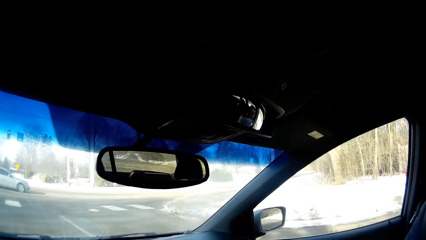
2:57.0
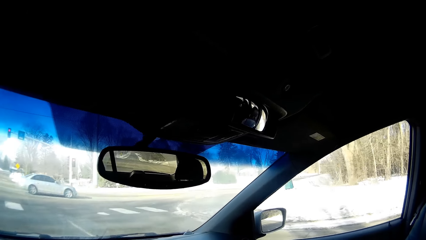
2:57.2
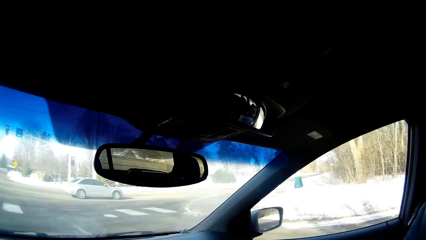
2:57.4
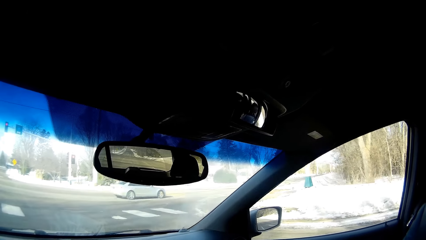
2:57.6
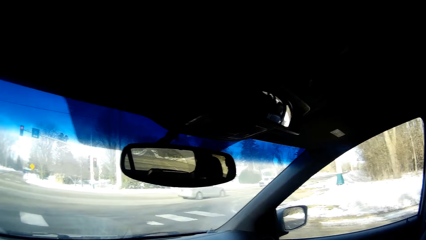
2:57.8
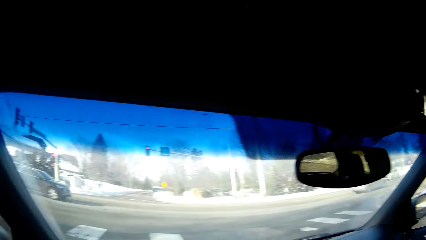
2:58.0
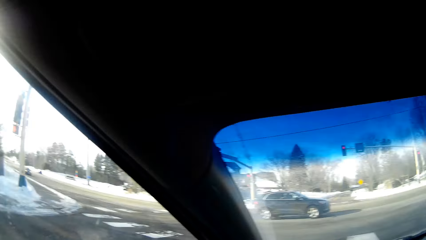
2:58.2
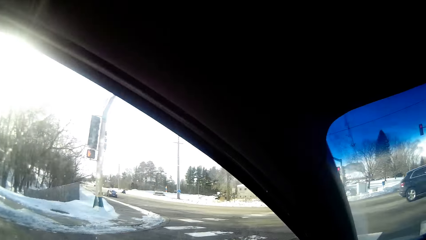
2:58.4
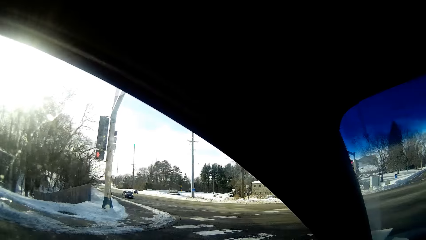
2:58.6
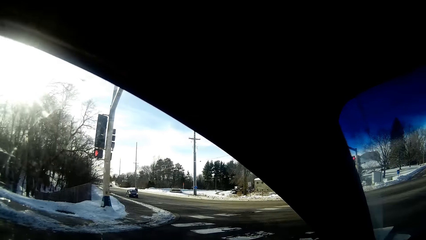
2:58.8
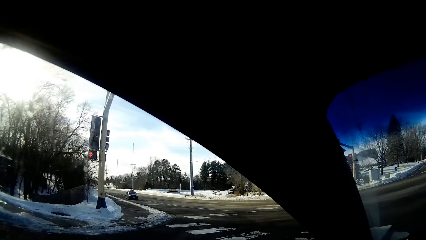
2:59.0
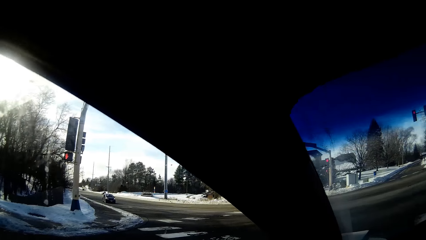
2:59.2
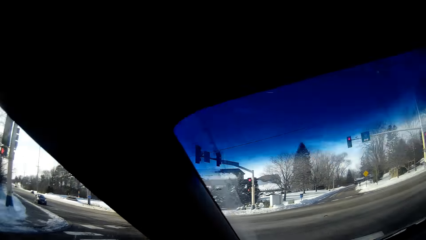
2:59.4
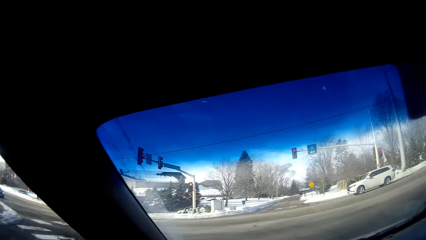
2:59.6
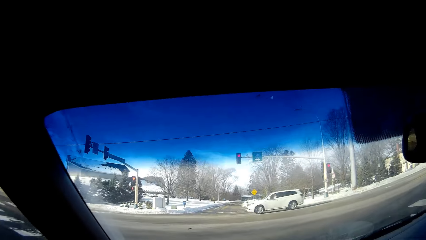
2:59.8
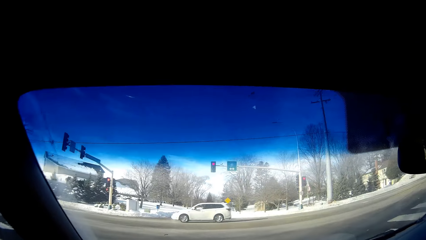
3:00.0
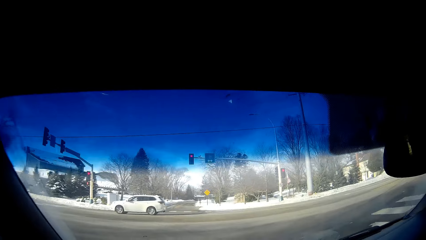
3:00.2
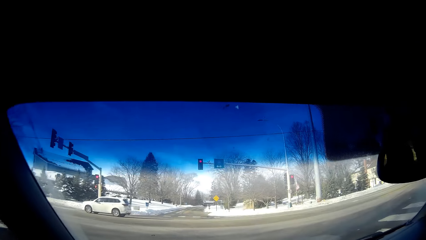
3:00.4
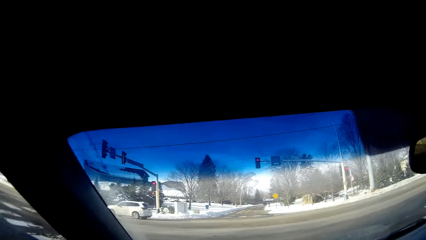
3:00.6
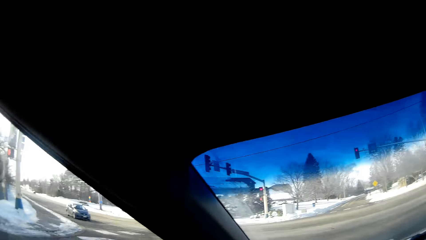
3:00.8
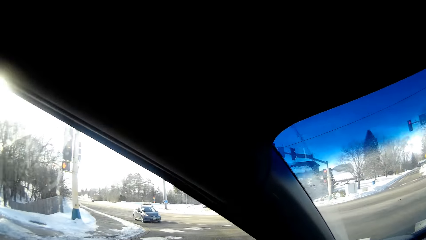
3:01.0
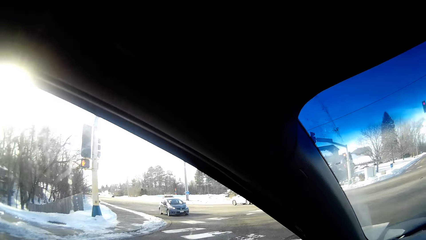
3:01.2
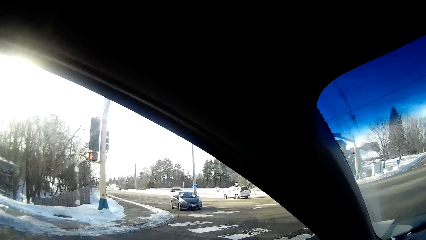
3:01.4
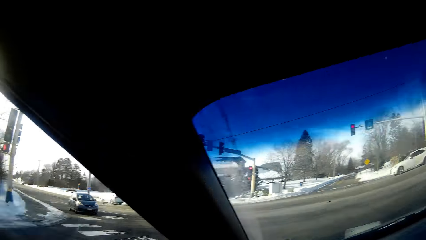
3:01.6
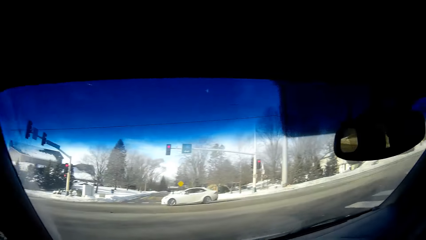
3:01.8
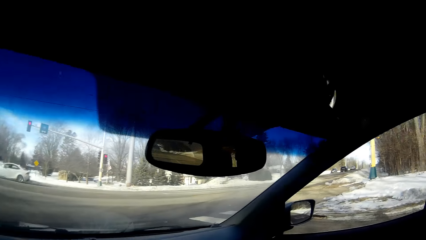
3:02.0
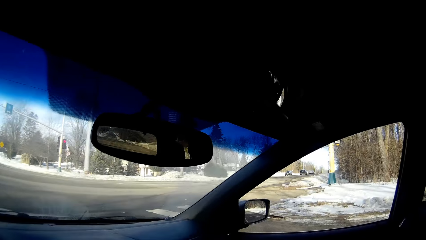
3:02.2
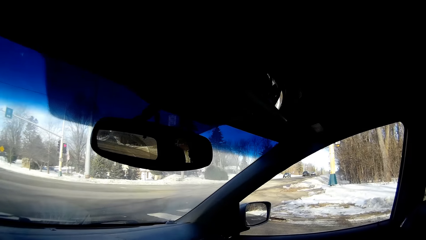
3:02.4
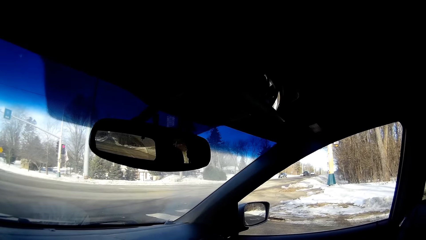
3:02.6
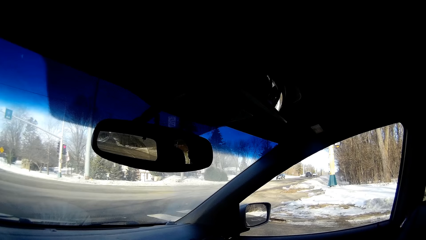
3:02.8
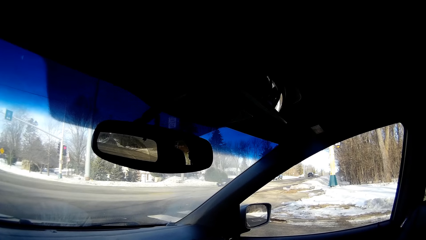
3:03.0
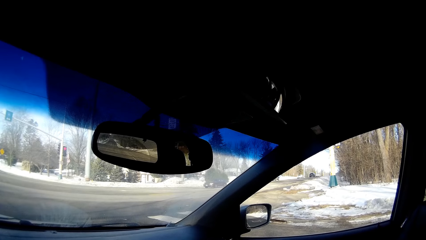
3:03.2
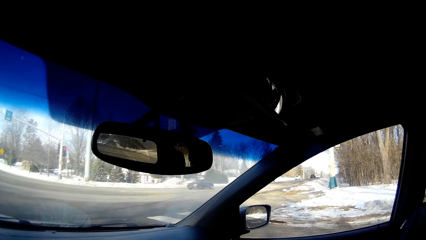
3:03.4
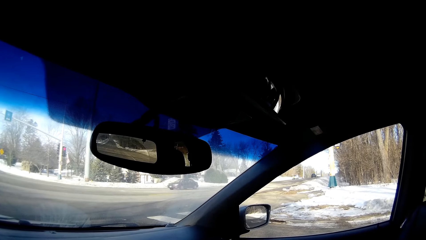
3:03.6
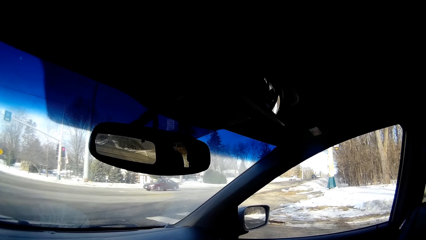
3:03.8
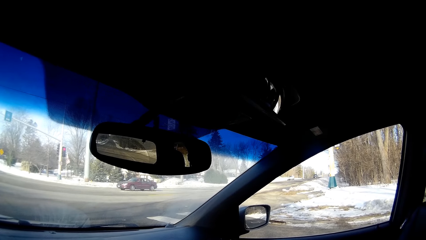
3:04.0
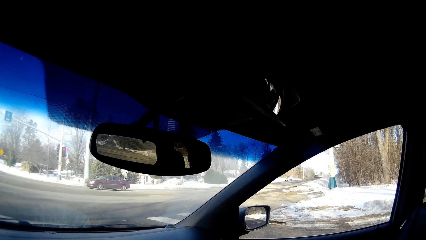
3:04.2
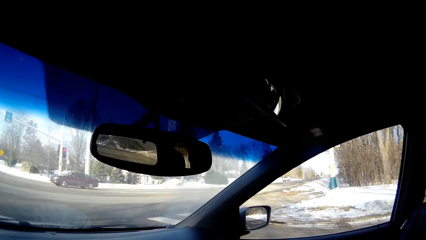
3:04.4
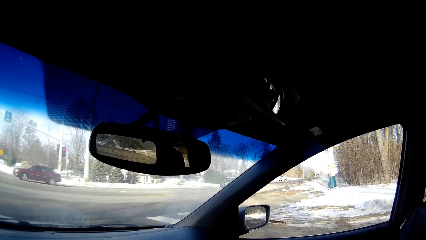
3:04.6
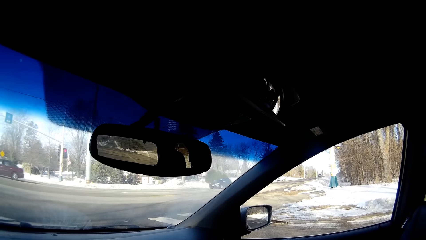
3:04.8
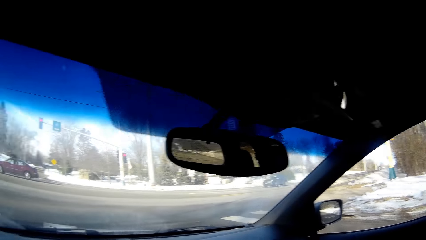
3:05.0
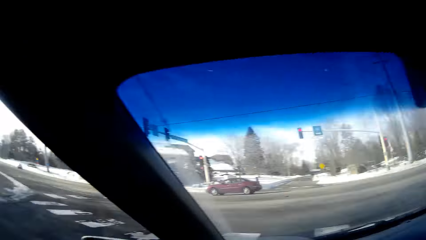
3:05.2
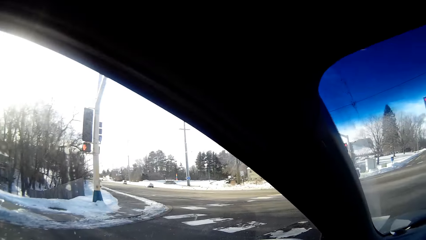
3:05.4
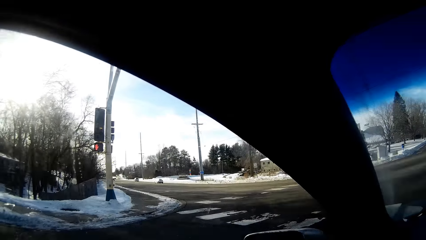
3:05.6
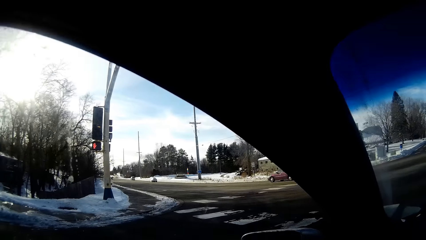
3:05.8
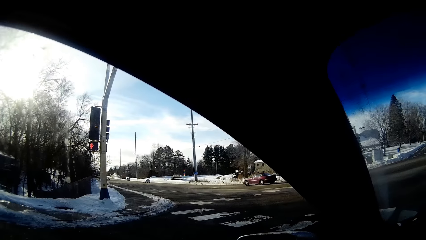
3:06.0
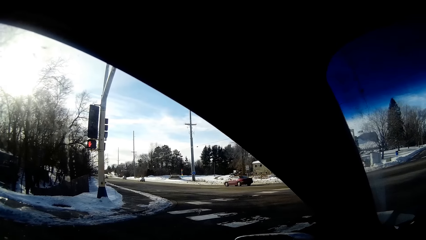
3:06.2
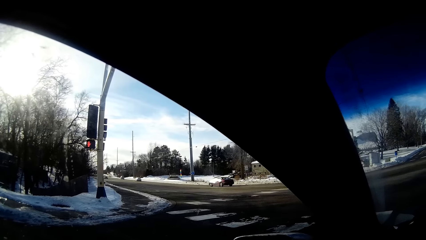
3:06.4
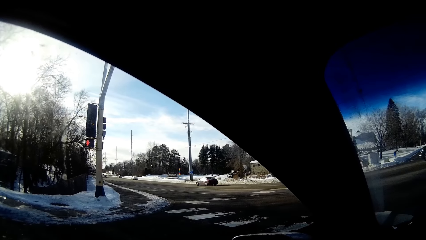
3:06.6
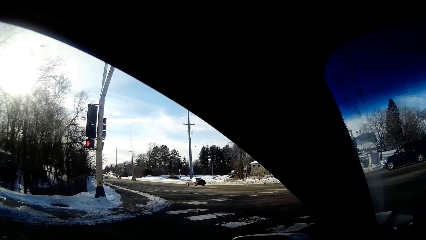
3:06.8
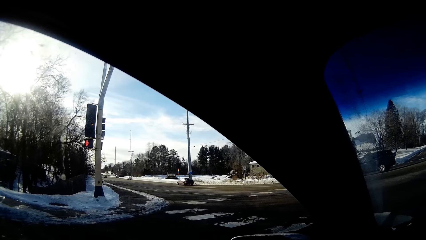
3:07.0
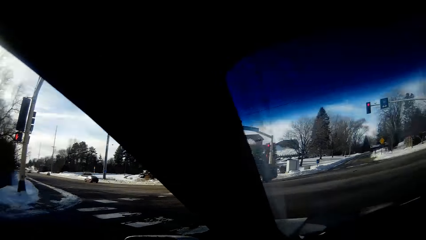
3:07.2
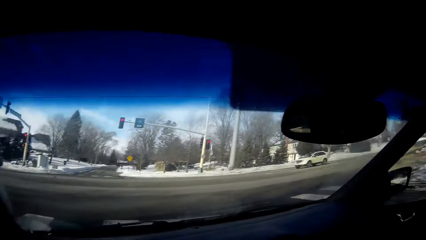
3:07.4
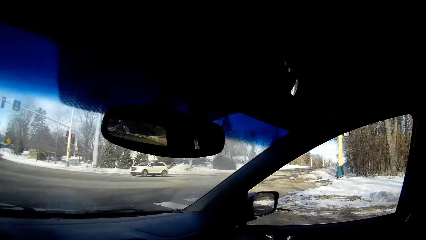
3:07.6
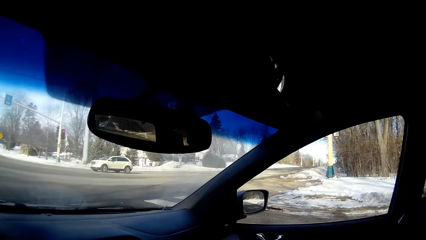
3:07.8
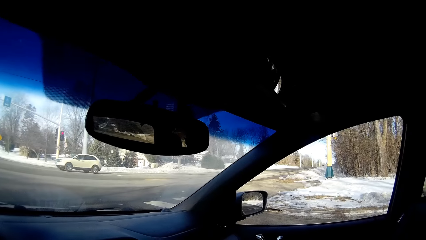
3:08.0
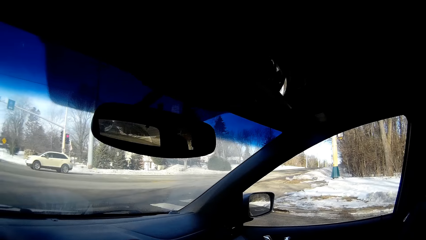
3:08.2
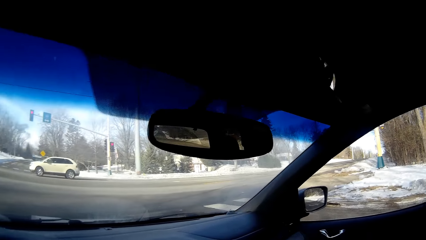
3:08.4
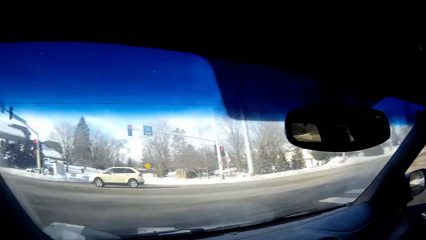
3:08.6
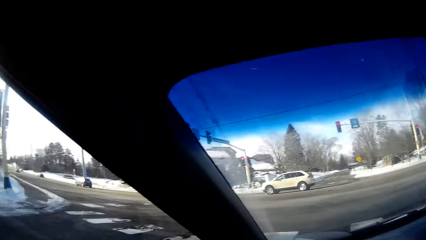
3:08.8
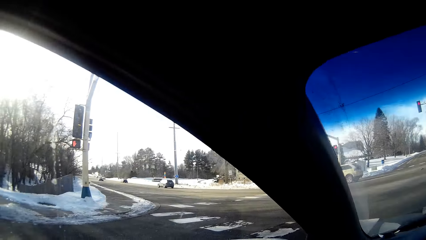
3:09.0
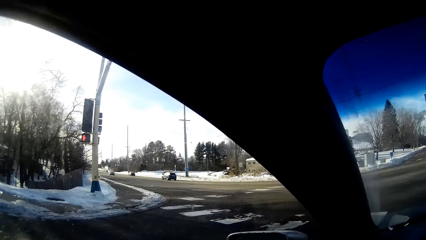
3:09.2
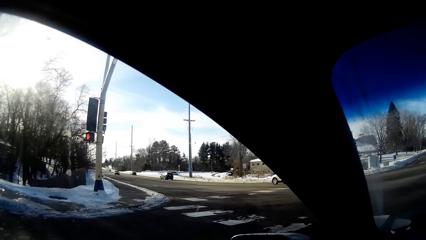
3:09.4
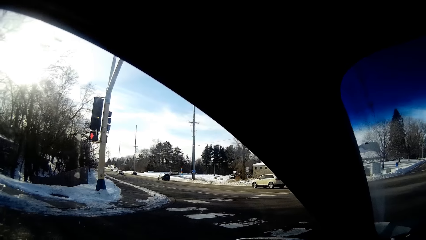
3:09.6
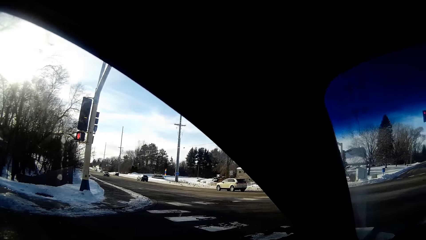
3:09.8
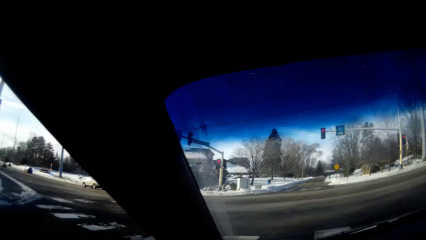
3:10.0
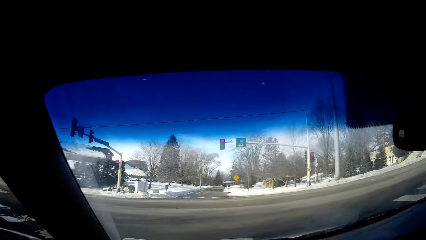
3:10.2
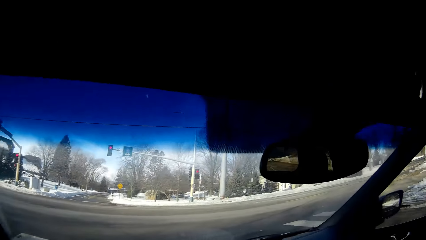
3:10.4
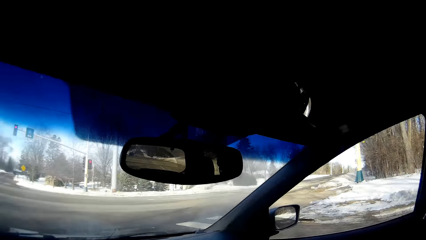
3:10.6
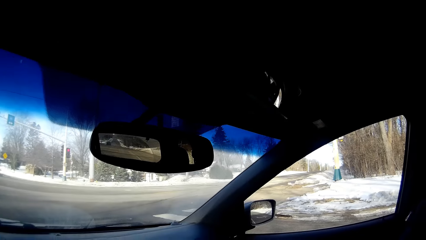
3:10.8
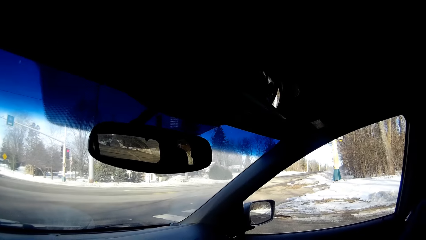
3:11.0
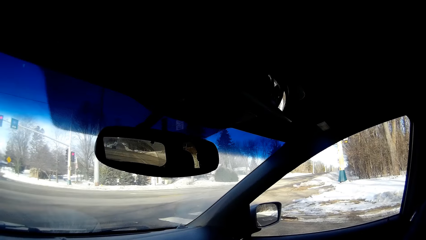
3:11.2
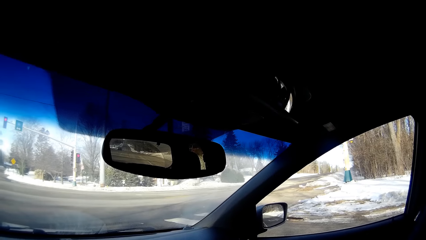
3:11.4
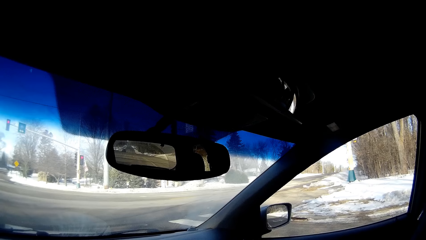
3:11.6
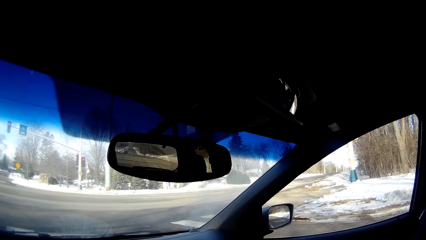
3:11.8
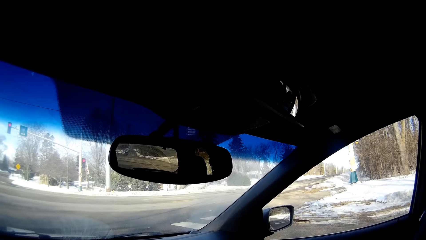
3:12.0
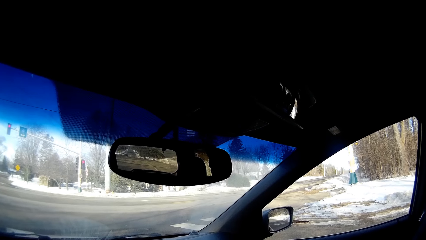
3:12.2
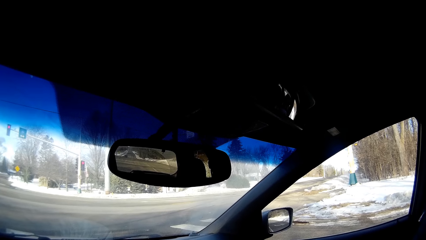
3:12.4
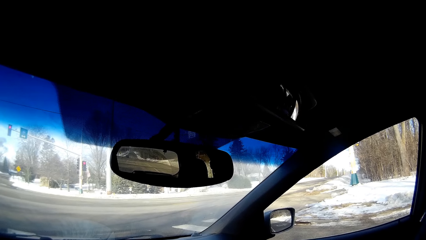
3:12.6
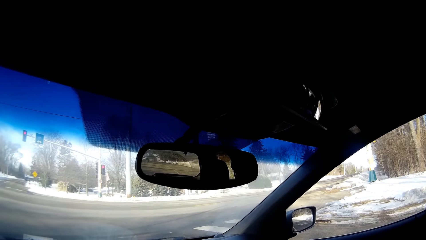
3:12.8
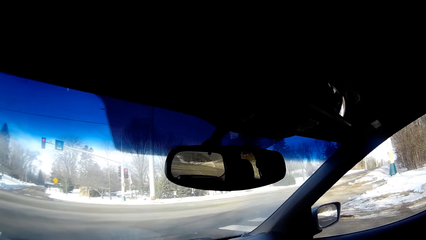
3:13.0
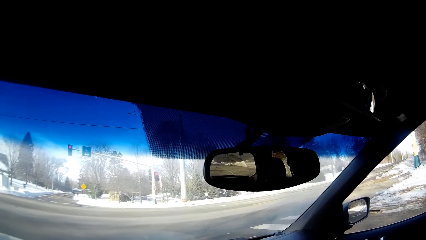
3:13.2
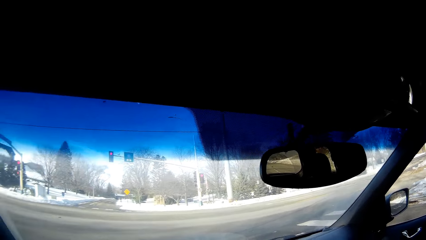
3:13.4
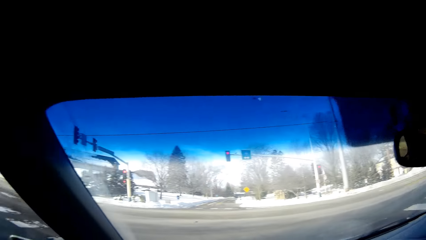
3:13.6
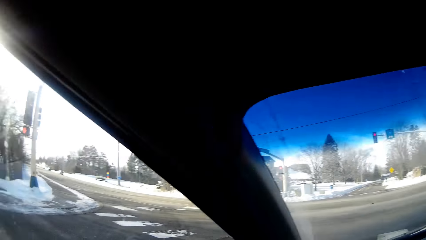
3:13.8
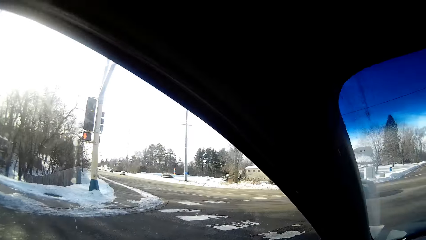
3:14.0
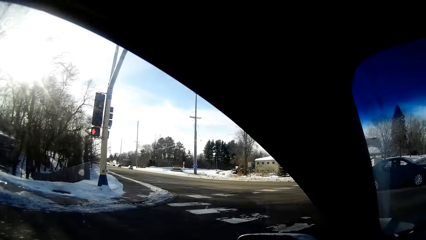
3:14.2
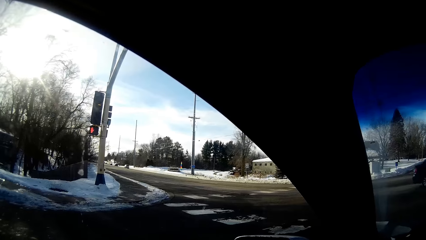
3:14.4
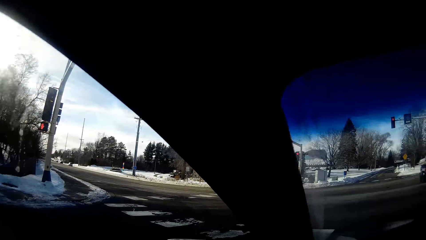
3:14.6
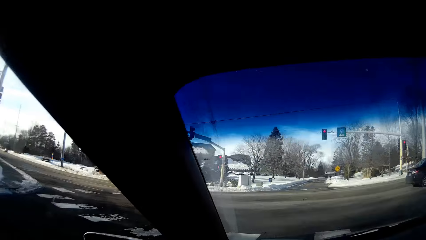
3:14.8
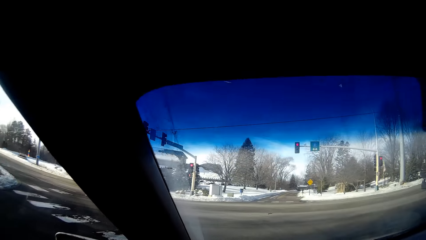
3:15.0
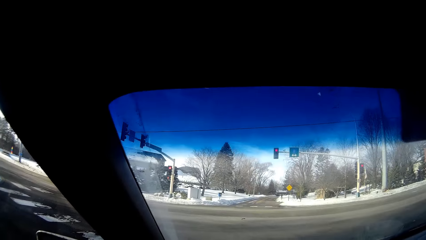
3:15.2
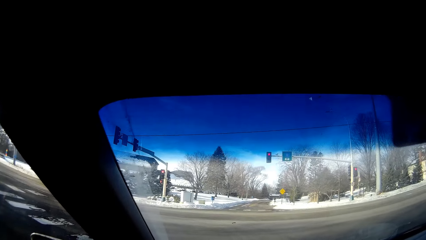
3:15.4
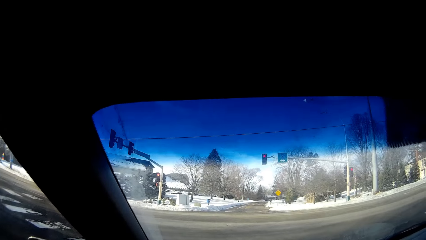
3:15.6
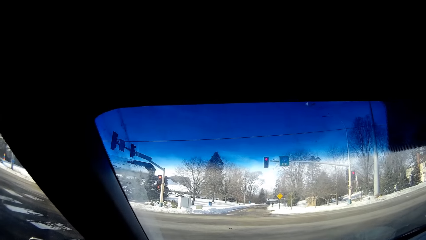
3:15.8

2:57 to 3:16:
The camera wearer stops driving. They look to the left and right sides of the road.
